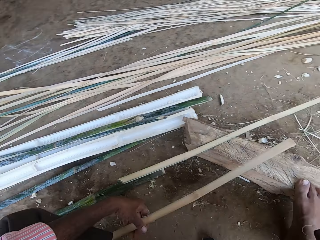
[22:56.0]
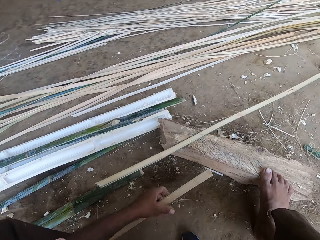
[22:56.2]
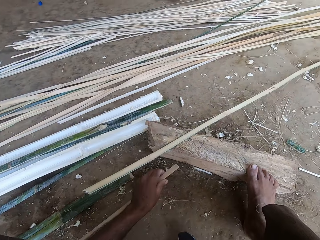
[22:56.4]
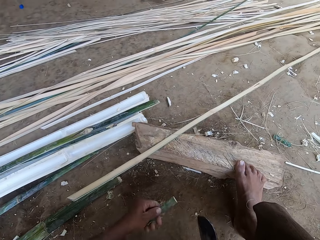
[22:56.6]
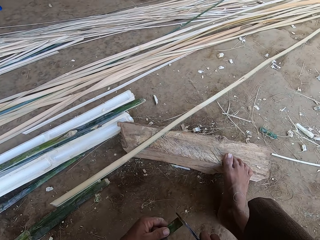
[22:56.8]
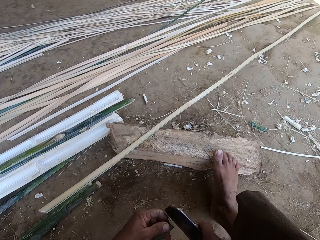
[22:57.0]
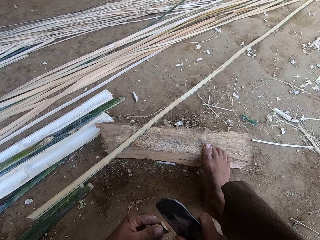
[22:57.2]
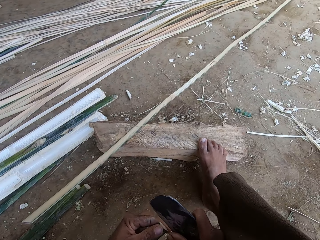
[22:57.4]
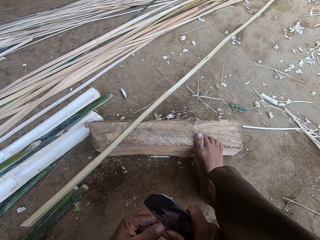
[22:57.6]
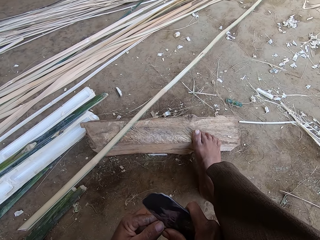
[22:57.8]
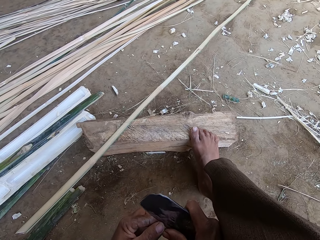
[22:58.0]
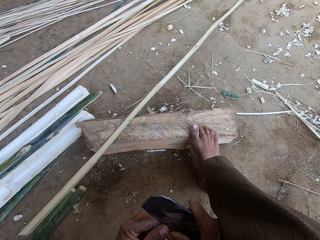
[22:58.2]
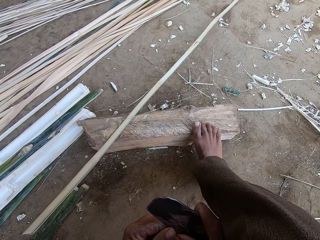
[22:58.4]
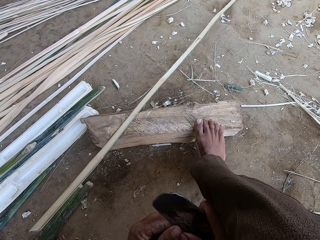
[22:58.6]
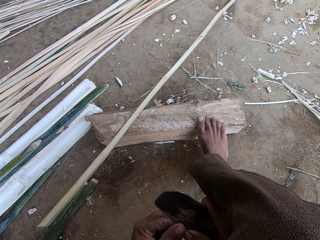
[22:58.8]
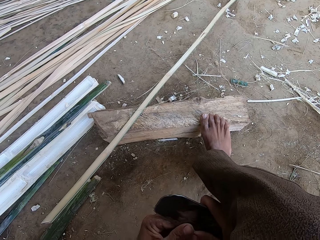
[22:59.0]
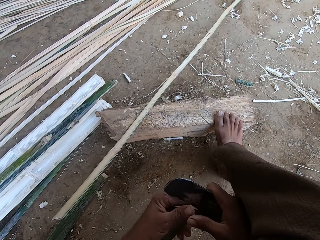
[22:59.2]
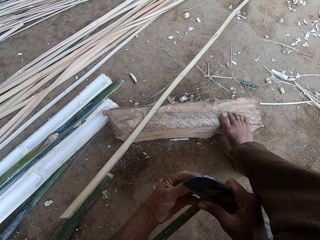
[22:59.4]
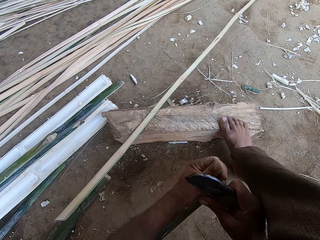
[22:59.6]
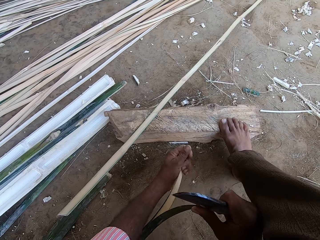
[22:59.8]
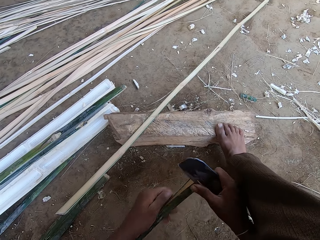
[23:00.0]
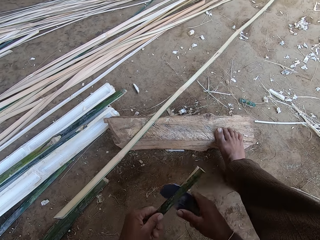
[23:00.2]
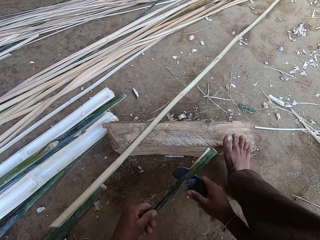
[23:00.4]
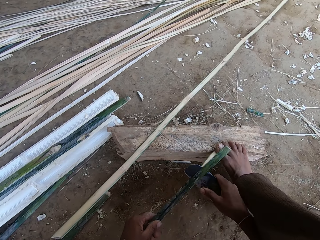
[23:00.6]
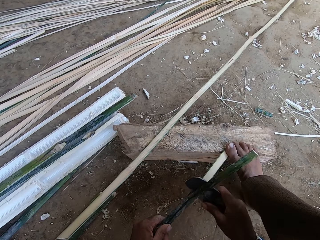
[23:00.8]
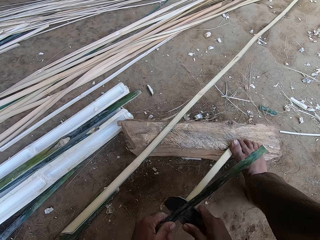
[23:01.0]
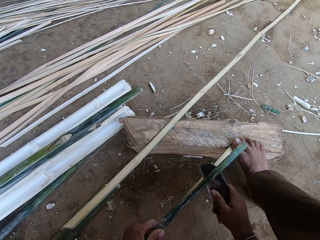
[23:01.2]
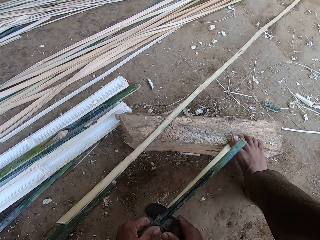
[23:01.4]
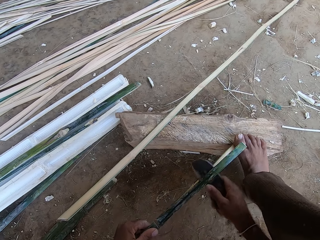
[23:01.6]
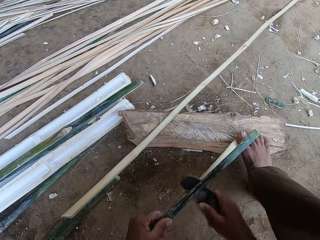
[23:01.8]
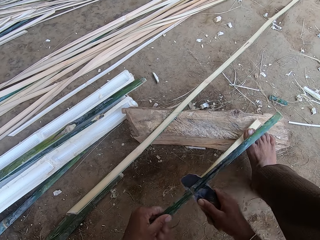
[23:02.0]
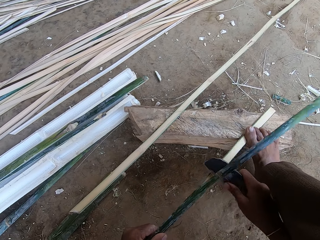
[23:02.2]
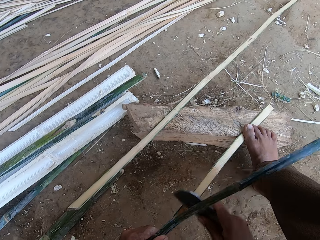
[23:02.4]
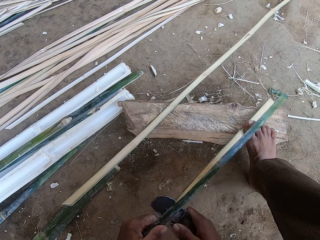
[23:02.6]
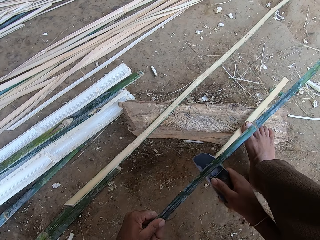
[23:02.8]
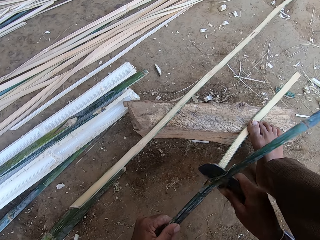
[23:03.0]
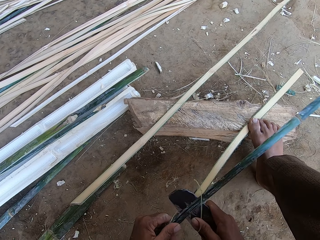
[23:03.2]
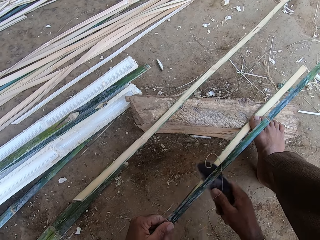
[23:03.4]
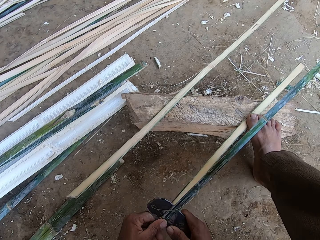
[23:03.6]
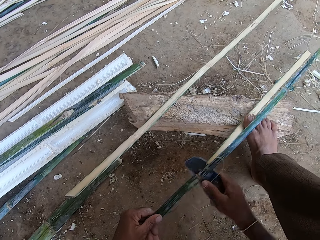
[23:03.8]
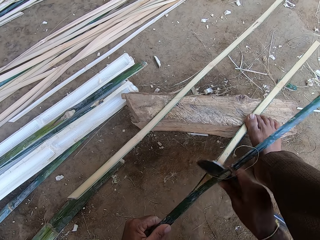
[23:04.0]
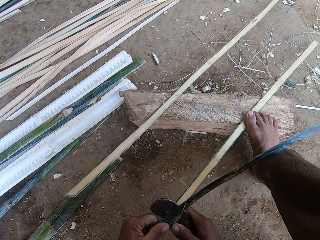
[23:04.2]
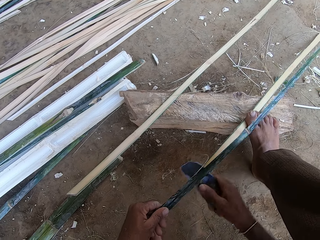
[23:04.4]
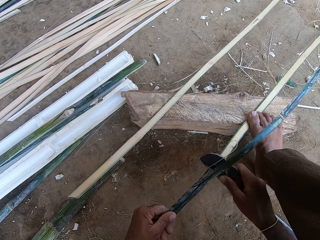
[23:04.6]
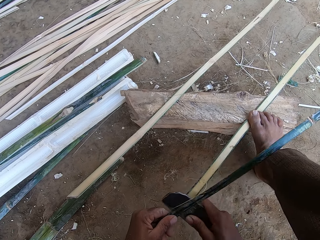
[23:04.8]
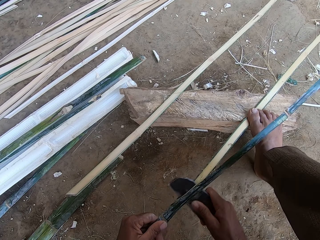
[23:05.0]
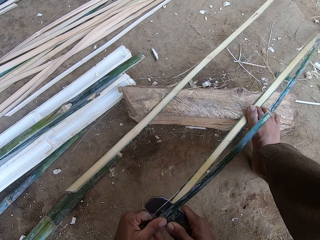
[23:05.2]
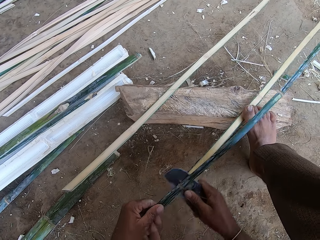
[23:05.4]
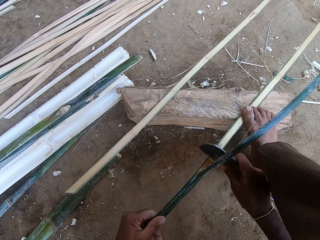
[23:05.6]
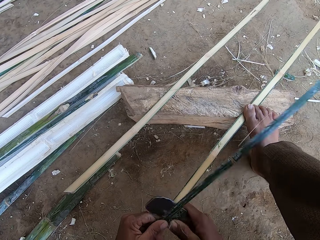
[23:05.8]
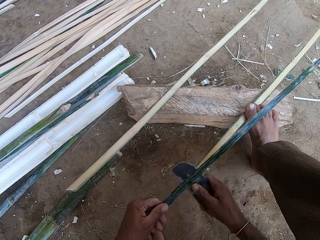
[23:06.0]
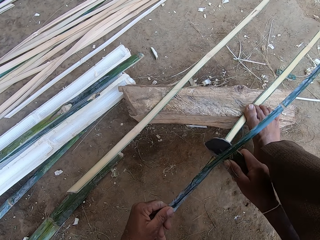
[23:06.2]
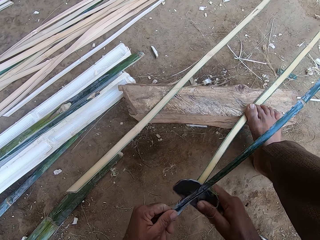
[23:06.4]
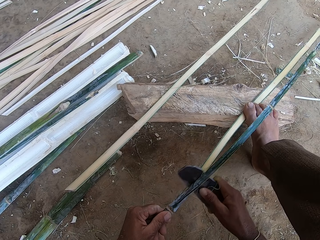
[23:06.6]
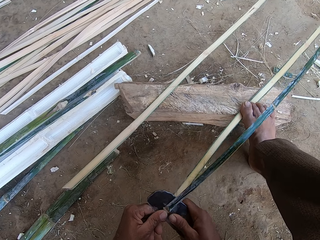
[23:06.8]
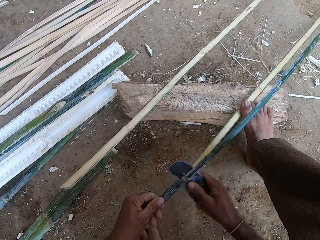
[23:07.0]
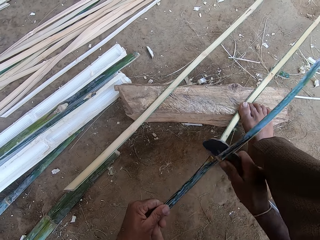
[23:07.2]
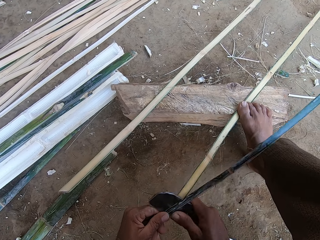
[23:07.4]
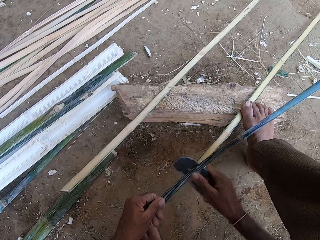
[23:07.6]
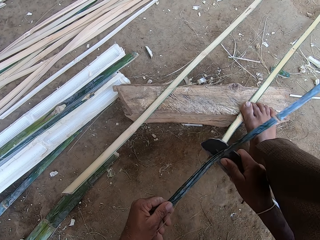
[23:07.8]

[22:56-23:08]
The camera wearer splits the piece of wood using the scraper. They step on the piece of wood on the log.

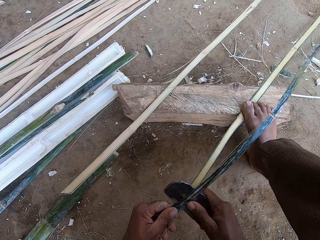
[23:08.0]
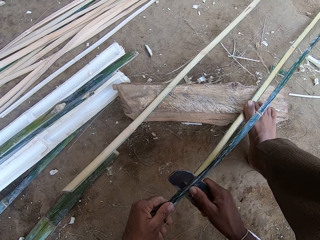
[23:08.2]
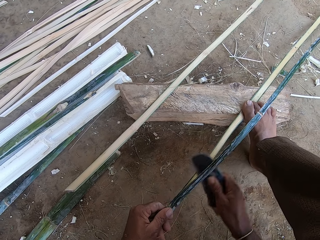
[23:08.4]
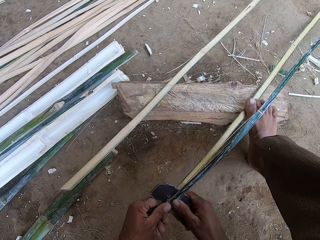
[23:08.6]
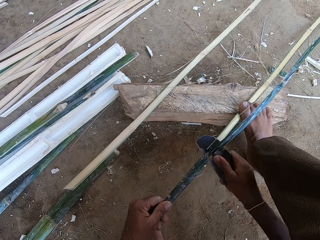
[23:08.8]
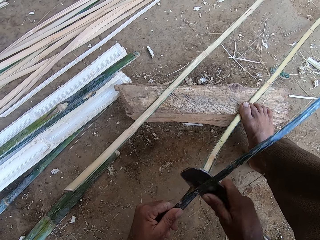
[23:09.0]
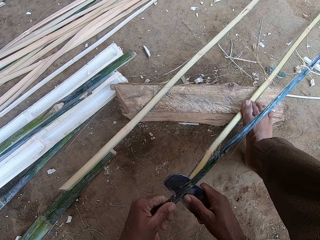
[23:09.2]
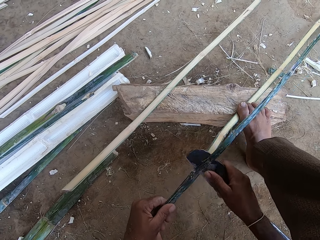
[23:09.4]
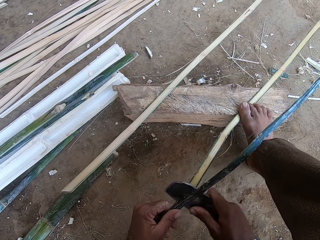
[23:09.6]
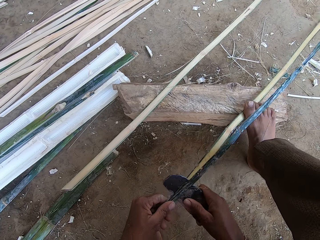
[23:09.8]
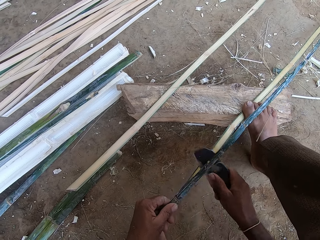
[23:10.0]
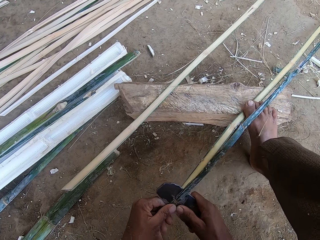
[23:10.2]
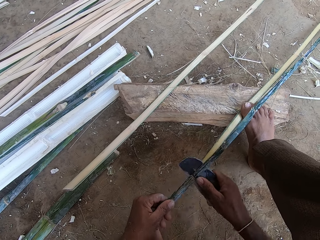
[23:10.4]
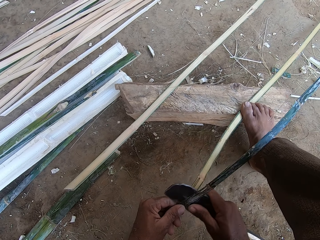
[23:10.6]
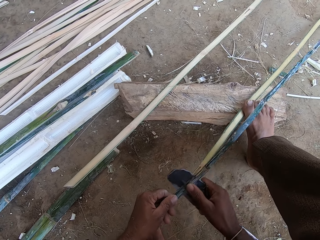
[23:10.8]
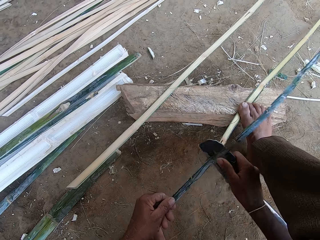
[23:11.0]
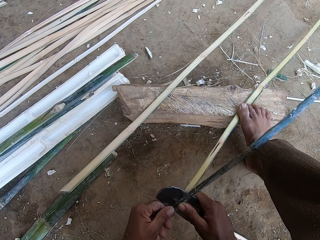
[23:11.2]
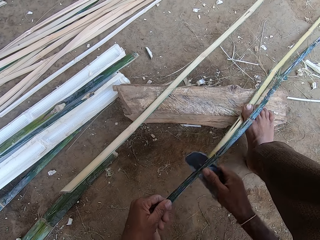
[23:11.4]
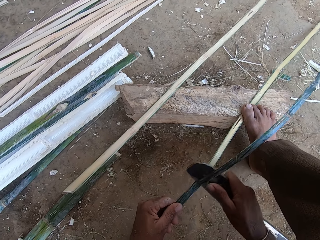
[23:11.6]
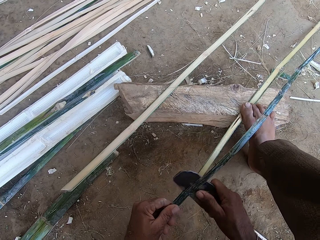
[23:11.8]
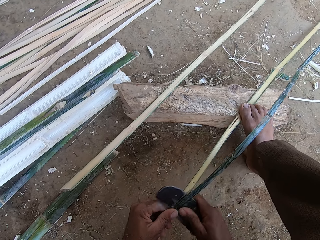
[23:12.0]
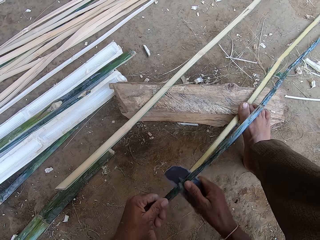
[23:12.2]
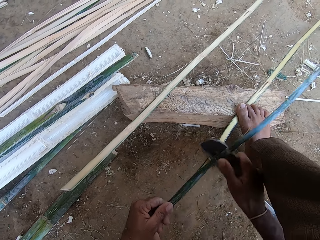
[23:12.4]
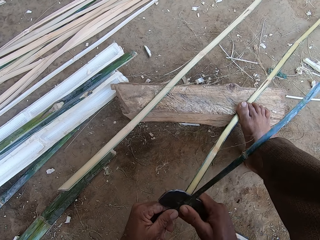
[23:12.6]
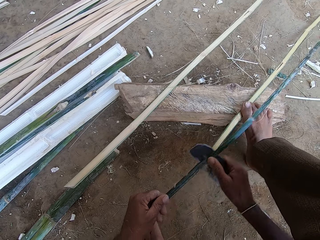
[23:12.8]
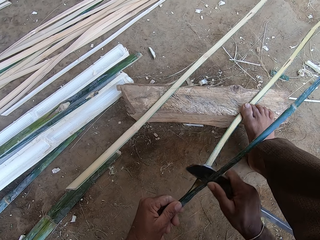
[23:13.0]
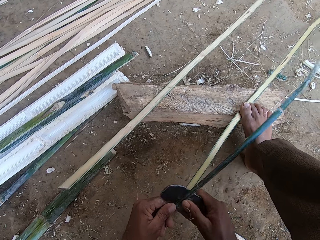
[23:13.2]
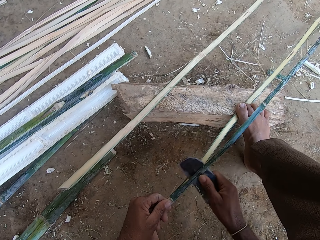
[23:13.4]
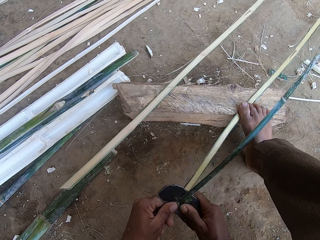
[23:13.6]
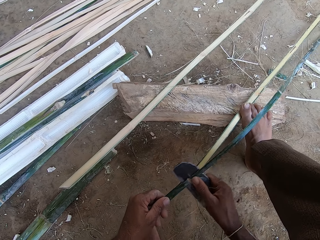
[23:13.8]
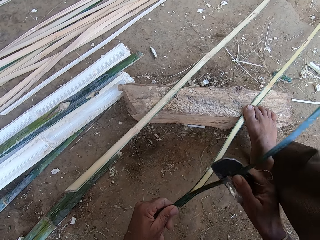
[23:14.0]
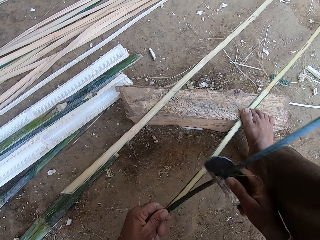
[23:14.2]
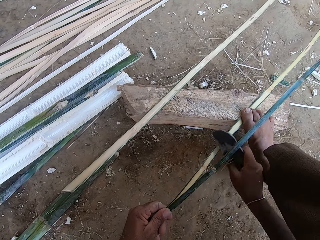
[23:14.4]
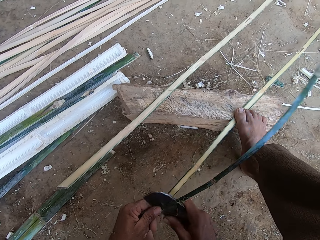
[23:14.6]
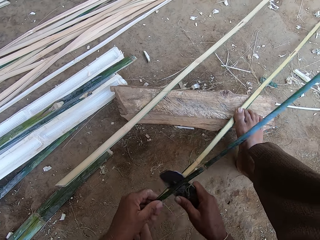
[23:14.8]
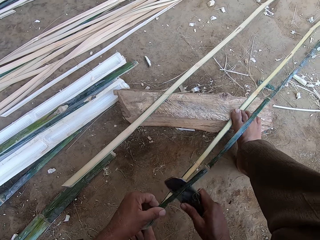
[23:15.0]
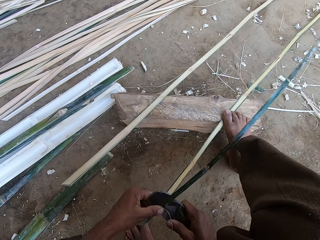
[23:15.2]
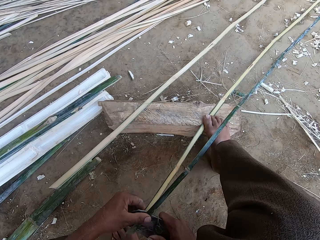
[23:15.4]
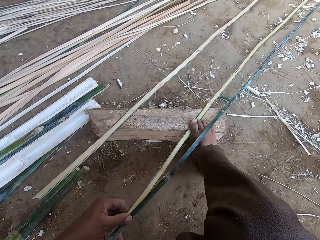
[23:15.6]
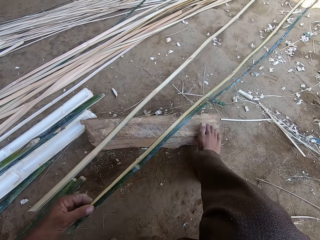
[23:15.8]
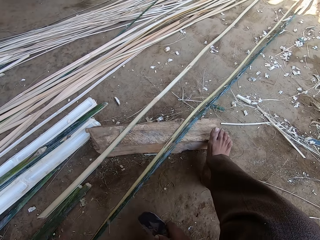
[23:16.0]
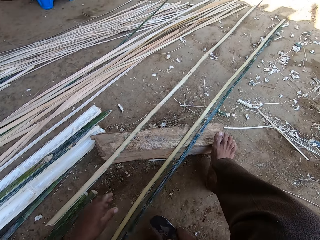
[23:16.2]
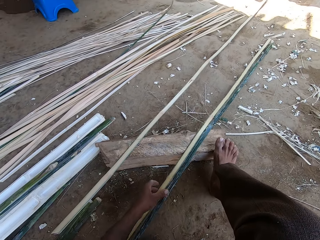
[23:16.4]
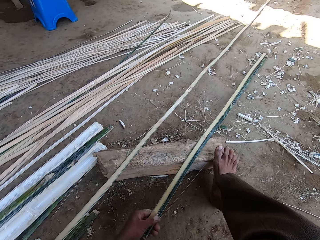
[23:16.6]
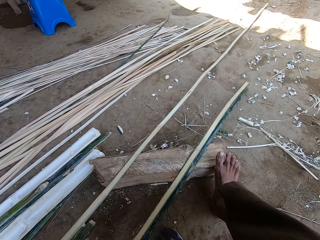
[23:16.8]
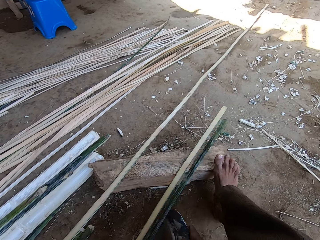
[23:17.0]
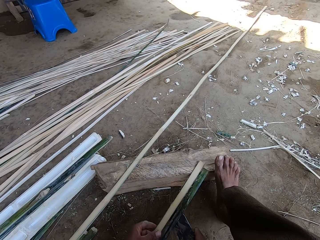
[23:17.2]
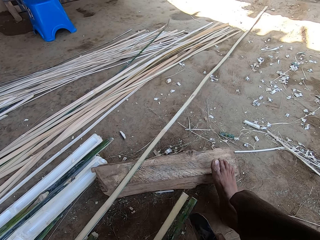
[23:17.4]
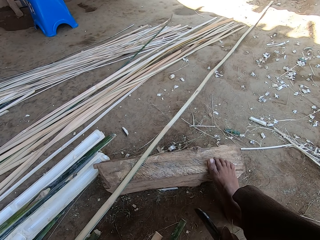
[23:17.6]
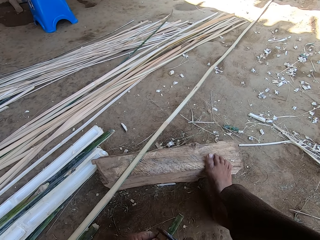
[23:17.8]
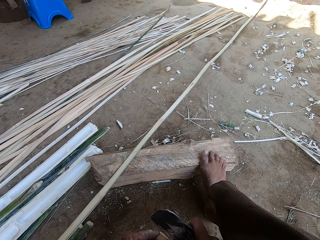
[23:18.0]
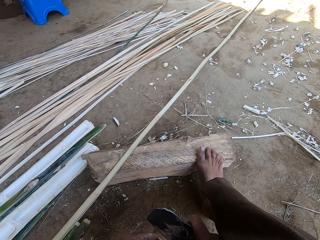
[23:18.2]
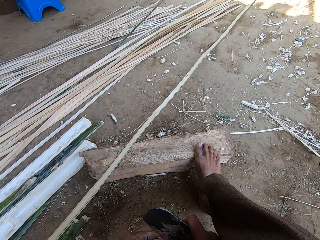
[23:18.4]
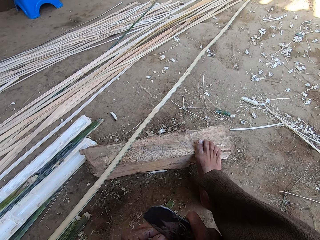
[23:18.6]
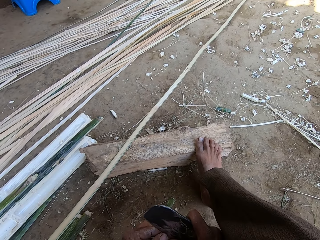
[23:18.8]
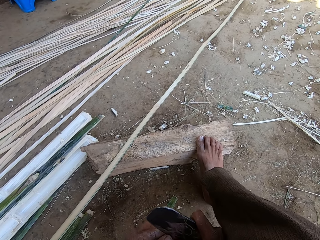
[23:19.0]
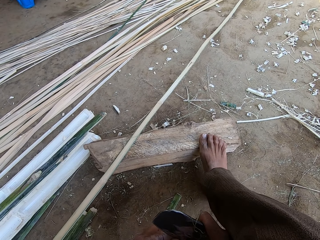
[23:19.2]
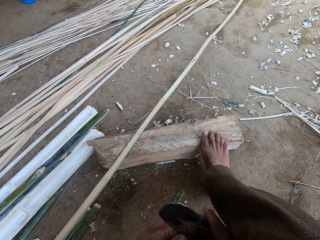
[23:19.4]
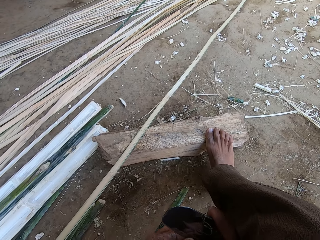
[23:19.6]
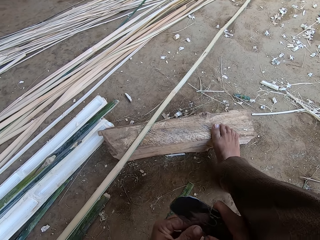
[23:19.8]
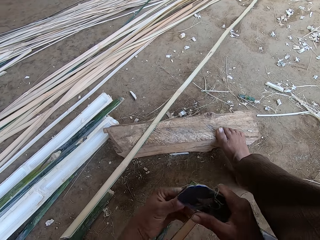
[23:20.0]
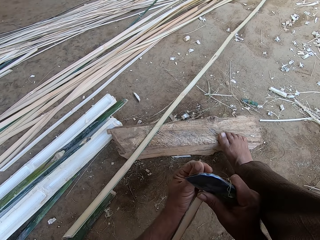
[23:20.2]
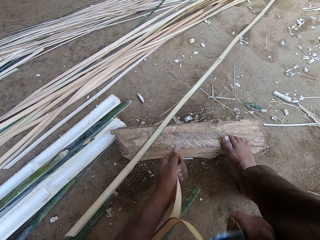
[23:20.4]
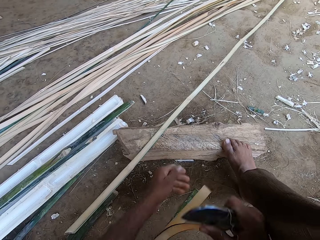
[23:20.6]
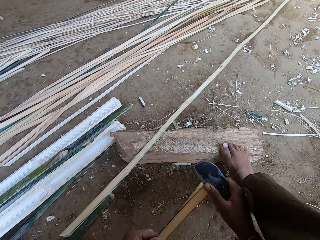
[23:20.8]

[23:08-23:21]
The camera wearer moves the piece of wood on the log. He splits the piece of wood using the scraper. He moves his leg and lifts his leg.
